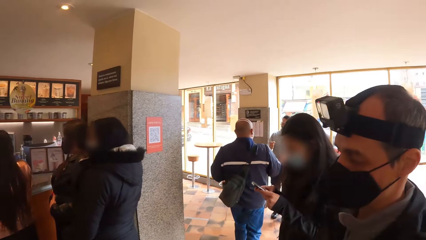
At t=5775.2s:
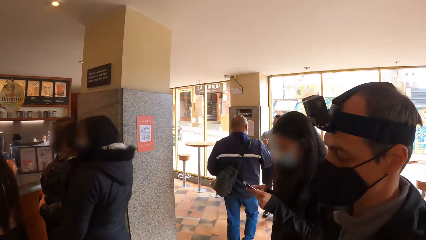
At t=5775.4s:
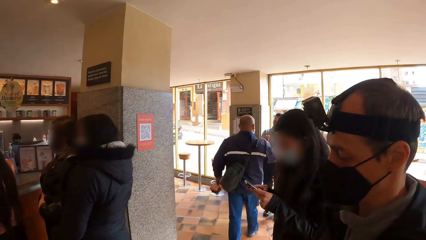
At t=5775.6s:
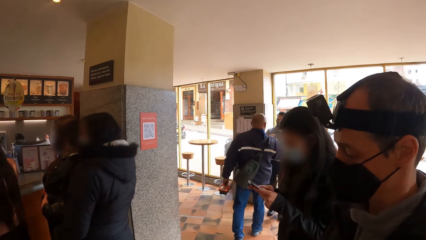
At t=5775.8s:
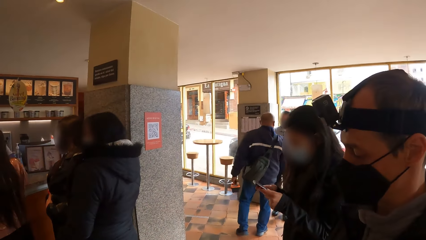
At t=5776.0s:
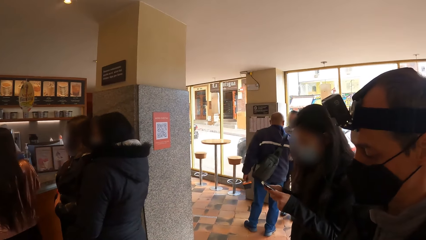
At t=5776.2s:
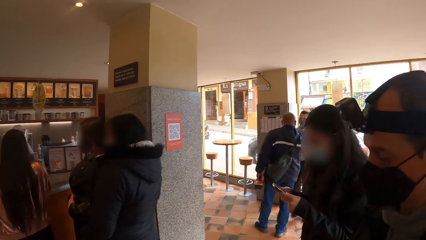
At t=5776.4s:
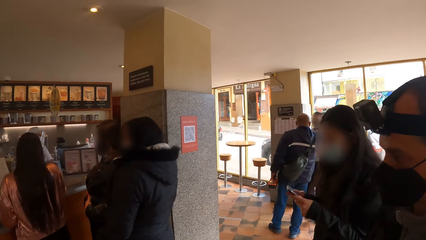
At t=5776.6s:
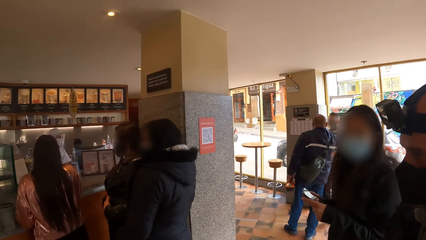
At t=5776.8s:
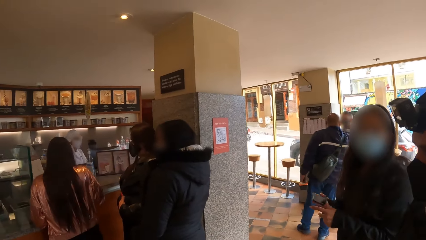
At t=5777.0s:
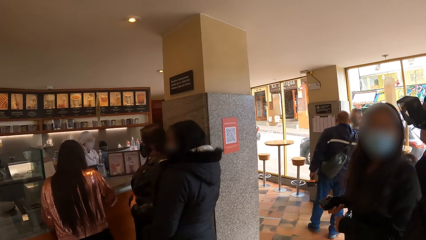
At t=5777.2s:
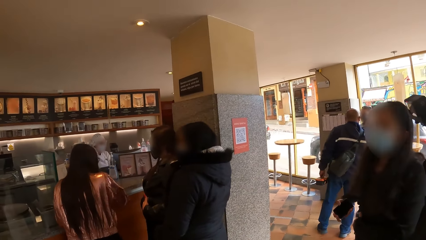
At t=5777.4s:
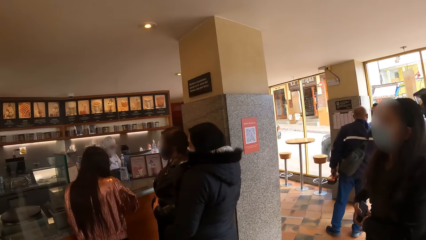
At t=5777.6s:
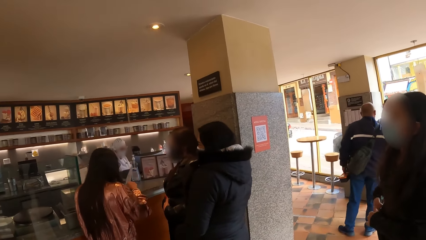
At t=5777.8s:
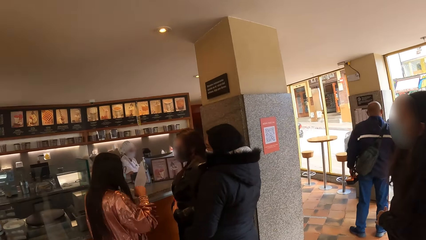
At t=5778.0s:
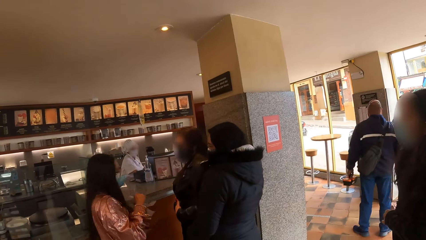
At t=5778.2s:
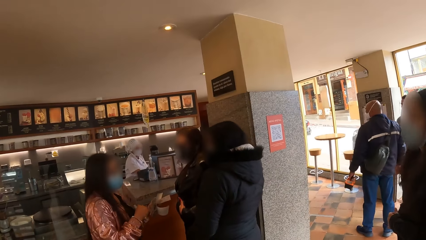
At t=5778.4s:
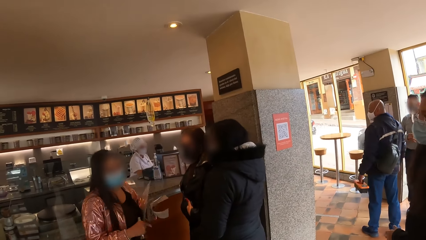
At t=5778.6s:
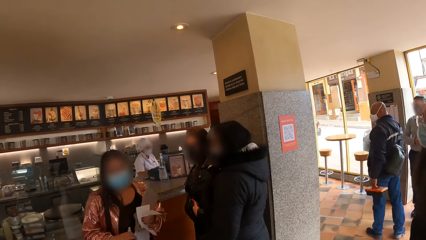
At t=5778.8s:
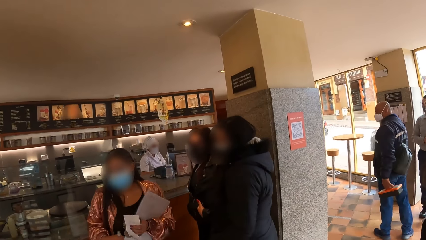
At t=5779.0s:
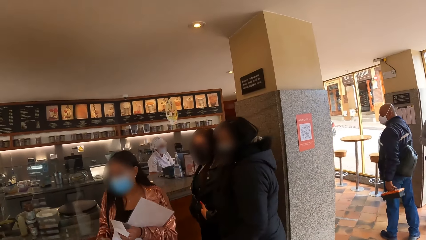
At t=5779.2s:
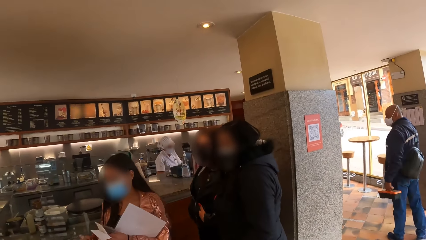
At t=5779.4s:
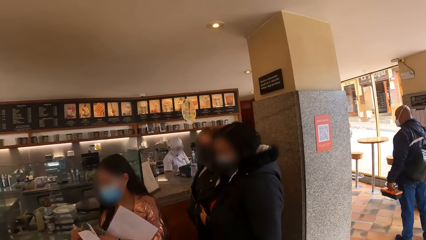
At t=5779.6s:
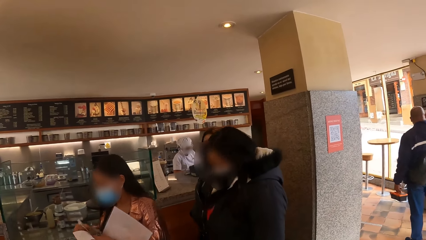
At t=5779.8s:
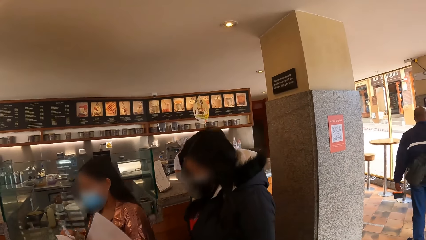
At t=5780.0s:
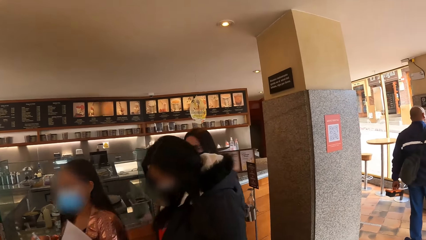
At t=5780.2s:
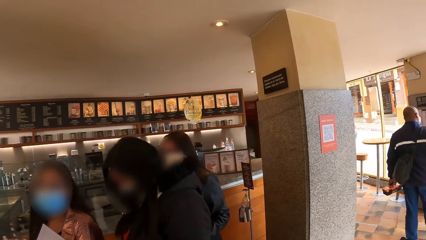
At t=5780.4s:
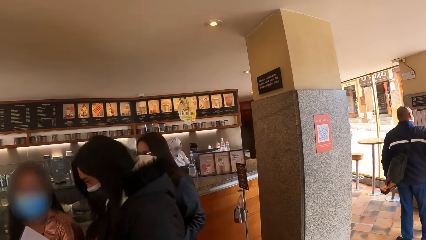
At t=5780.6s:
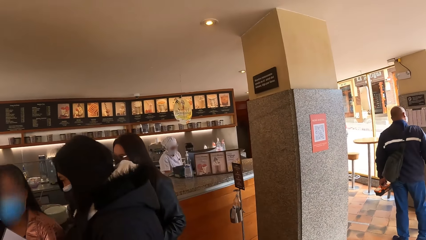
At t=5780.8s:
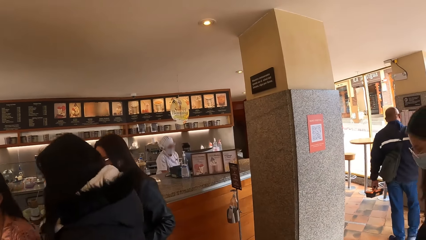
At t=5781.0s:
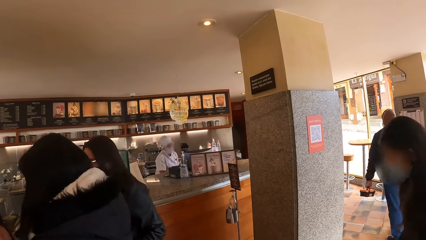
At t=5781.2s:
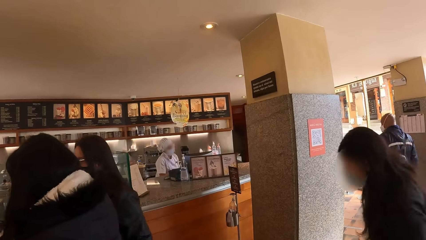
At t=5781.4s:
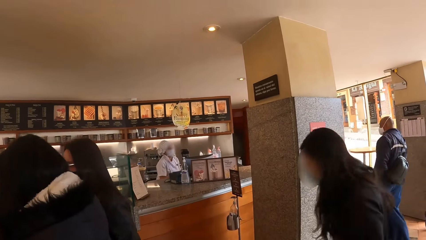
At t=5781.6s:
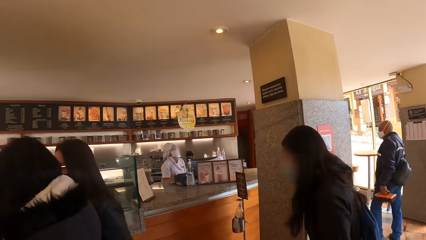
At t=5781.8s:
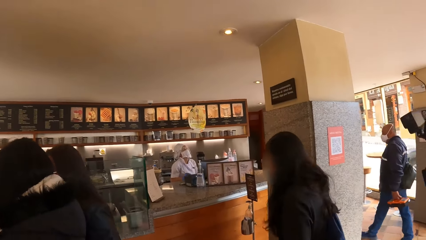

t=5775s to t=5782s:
The woman puts the phone in her pocket with her right hand.

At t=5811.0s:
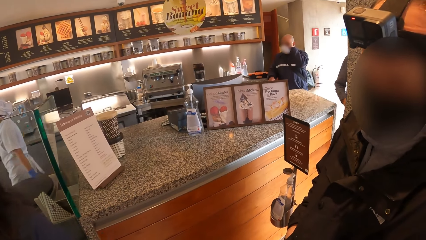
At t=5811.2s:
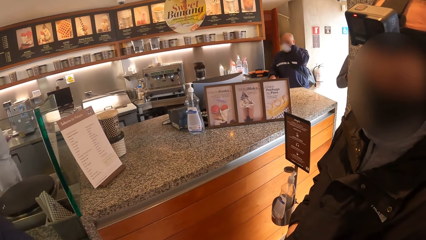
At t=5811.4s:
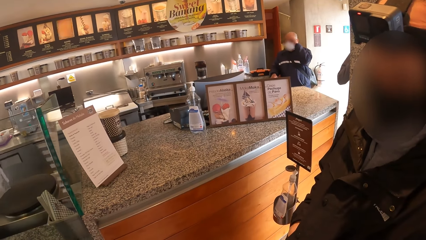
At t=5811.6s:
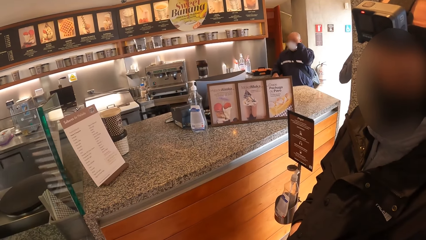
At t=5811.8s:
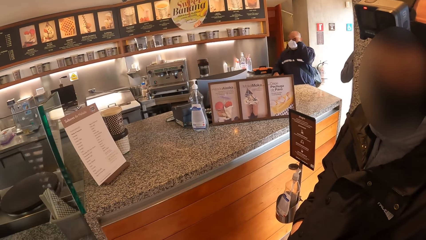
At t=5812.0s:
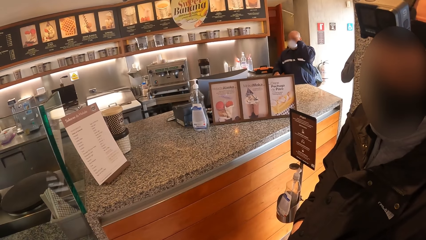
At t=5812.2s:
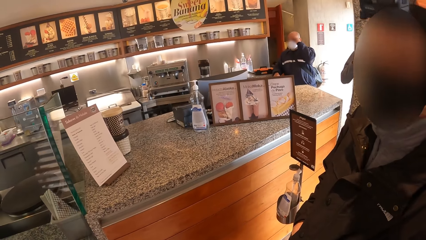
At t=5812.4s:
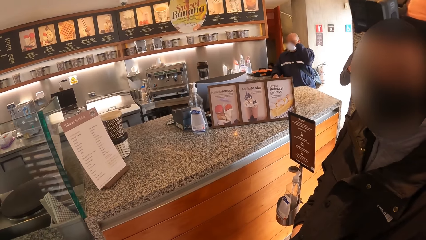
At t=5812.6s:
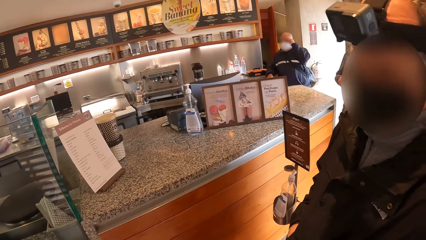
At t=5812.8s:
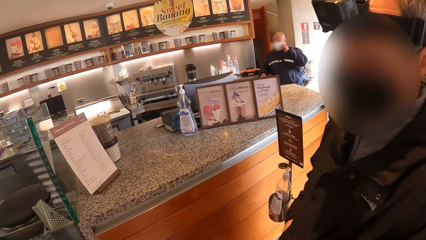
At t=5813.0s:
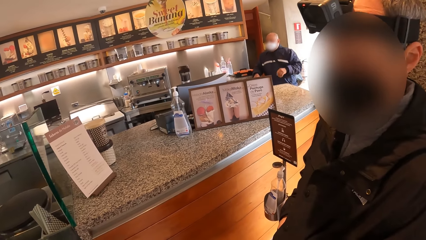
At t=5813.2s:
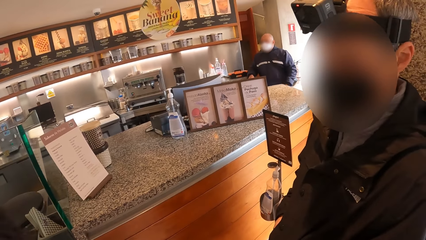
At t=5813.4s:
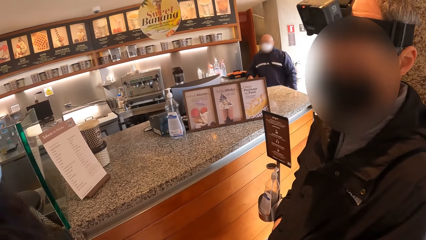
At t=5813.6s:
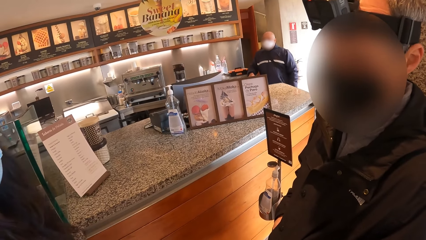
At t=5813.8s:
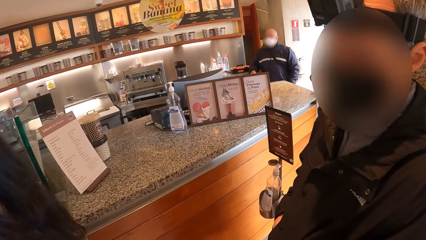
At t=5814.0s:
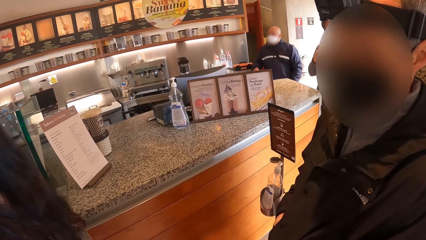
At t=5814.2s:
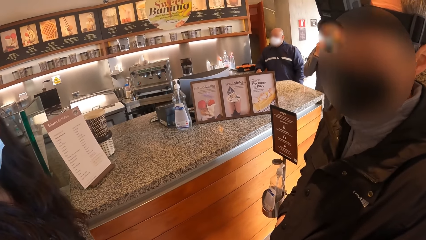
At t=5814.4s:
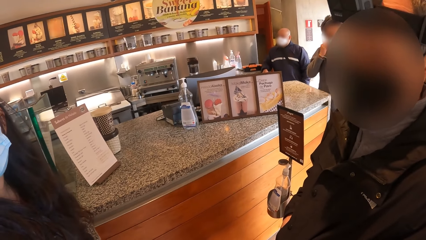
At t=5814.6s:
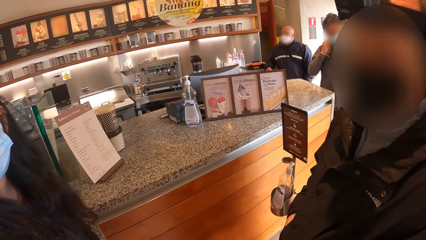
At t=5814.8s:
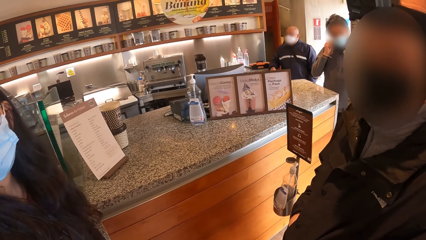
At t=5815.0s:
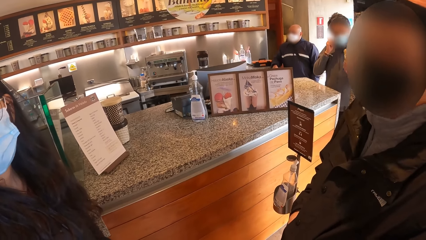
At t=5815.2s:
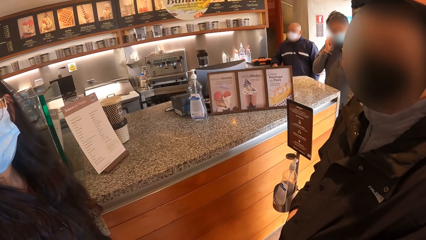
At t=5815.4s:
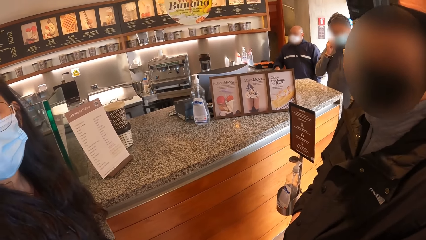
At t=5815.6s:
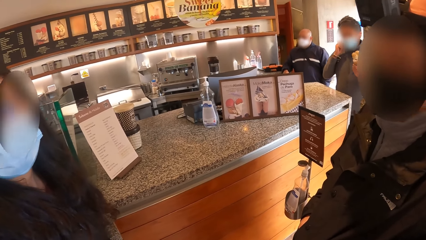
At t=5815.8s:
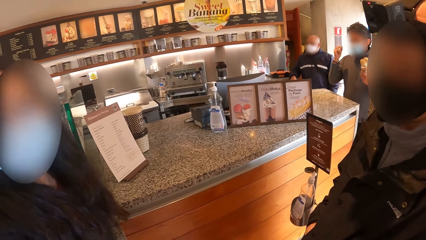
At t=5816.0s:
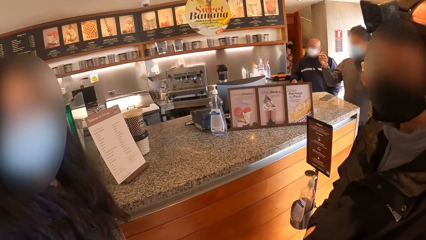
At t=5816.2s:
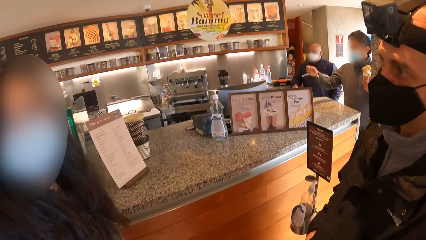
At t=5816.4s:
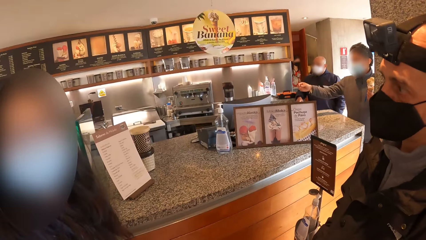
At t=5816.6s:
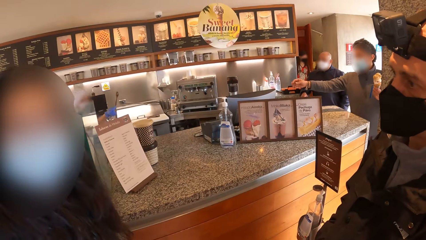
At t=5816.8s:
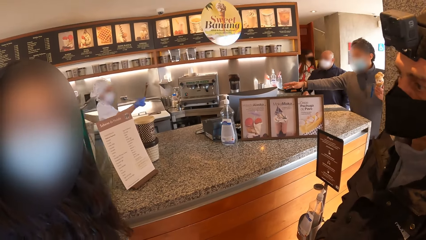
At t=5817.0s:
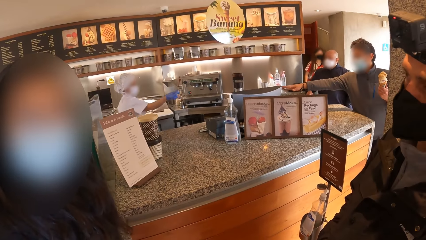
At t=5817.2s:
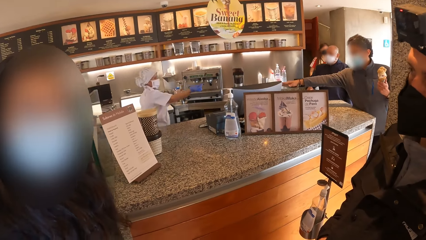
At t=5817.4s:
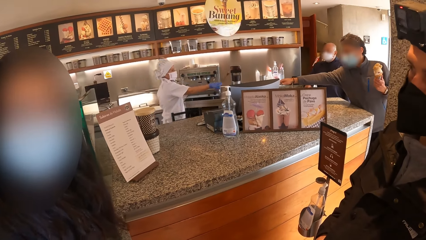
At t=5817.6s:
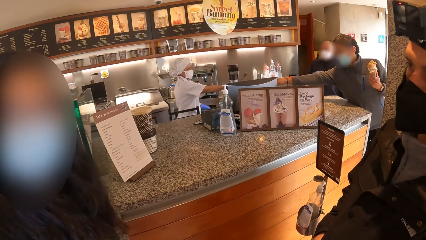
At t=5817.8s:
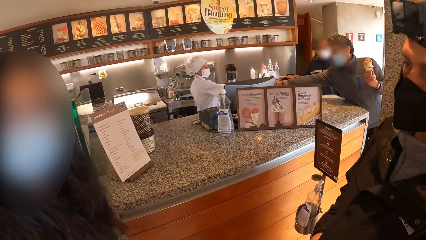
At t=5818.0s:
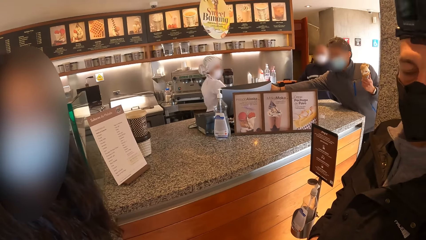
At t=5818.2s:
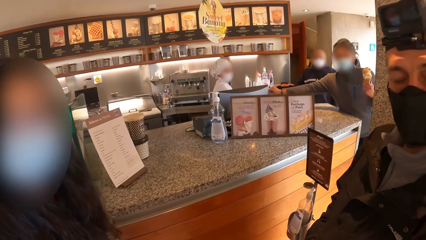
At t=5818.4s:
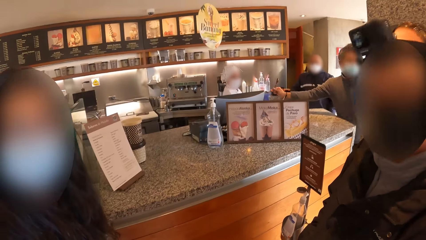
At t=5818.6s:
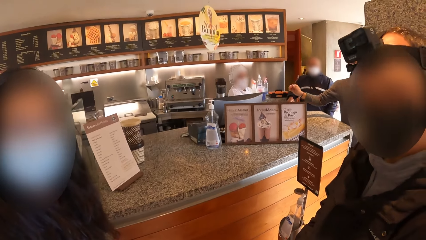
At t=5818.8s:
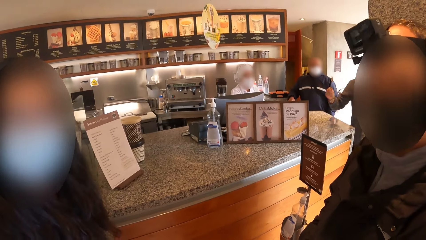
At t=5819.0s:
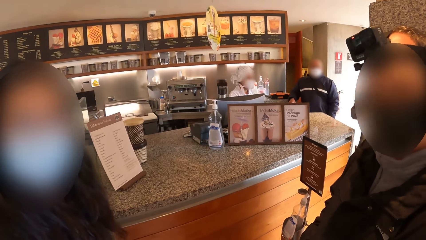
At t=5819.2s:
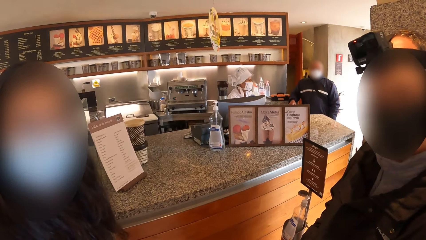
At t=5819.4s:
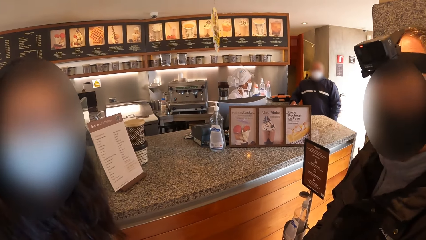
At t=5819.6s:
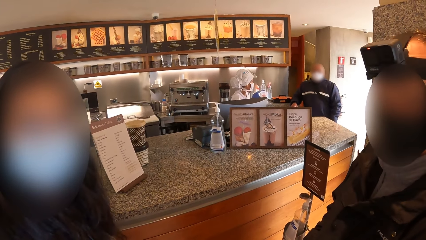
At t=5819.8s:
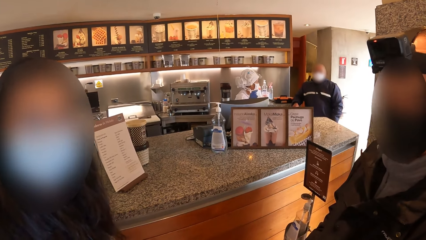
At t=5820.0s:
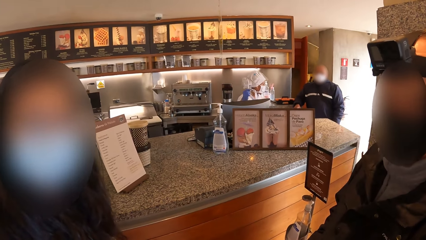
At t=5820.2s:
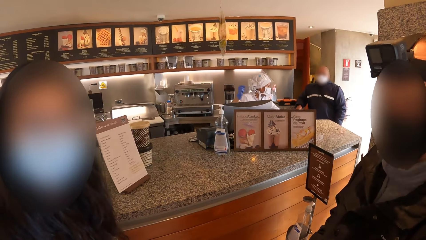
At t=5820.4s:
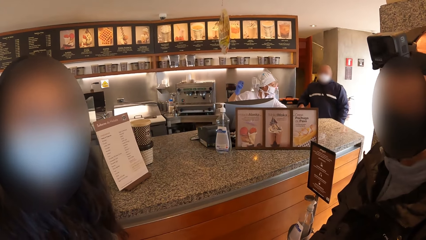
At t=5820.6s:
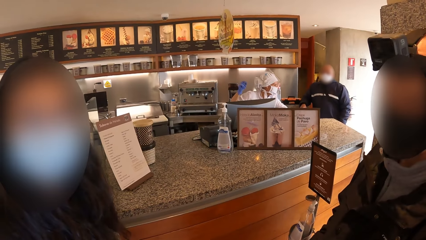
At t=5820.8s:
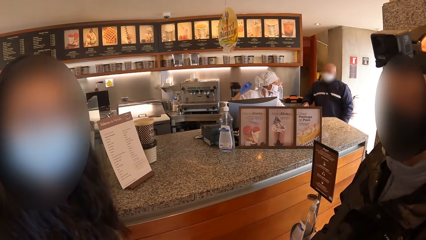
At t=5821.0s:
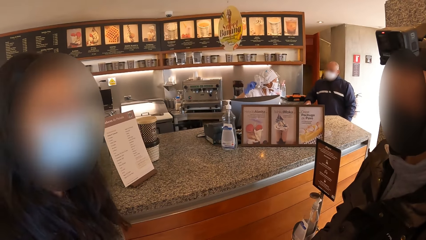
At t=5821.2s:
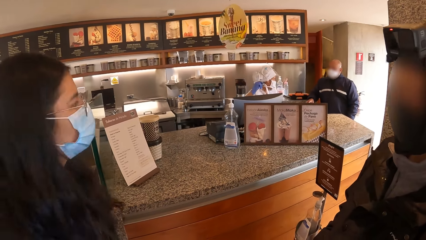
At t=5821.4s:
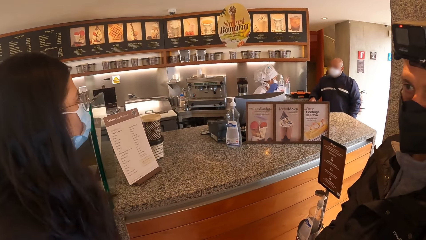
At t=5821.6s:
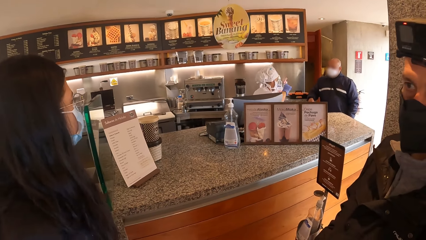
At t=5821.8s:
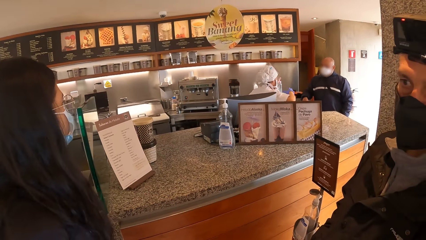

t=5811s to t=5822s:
The man interacts with the camera wearer and the woman.
